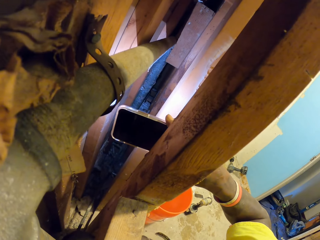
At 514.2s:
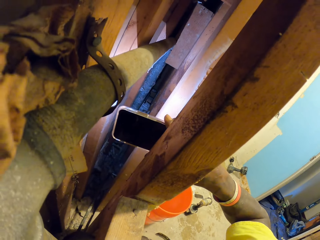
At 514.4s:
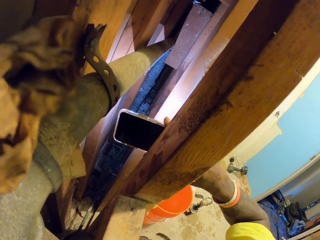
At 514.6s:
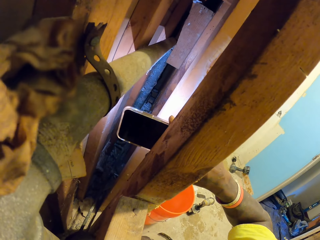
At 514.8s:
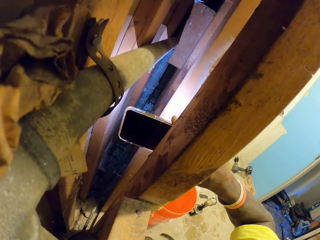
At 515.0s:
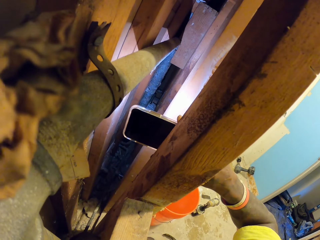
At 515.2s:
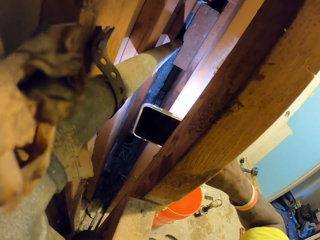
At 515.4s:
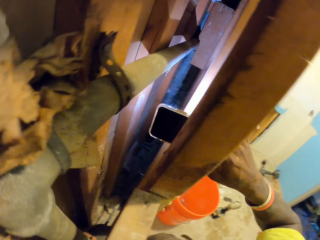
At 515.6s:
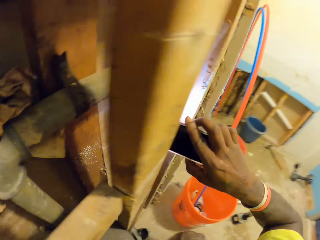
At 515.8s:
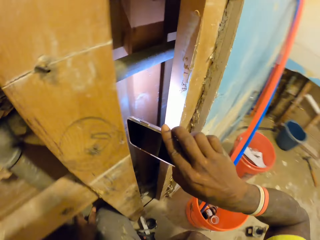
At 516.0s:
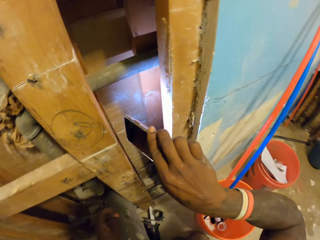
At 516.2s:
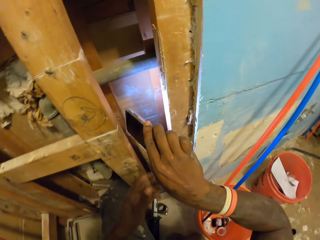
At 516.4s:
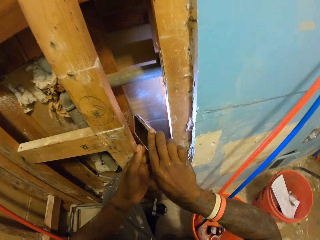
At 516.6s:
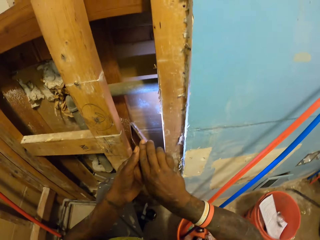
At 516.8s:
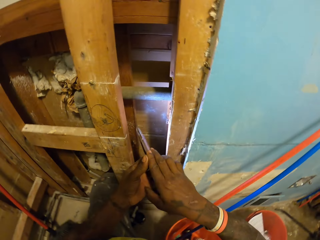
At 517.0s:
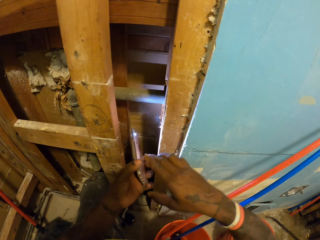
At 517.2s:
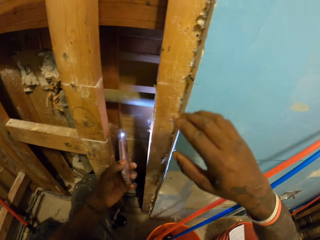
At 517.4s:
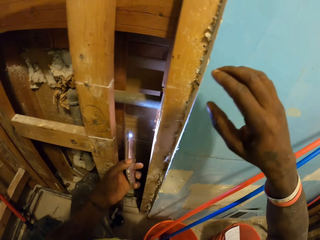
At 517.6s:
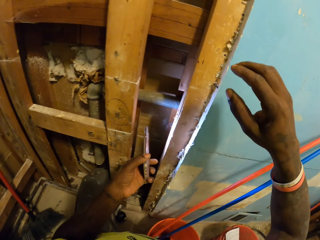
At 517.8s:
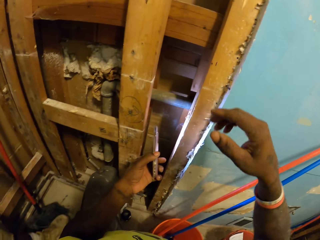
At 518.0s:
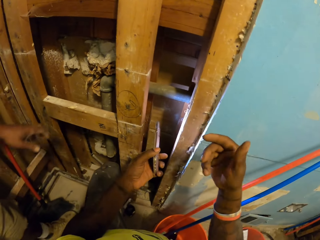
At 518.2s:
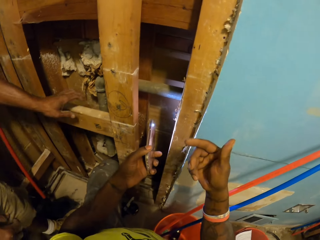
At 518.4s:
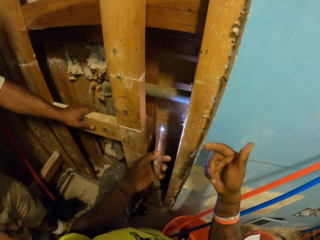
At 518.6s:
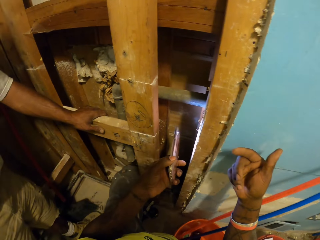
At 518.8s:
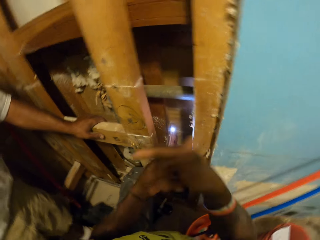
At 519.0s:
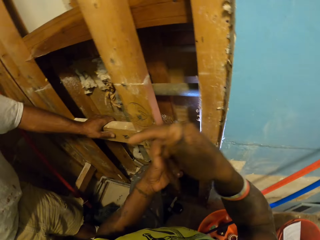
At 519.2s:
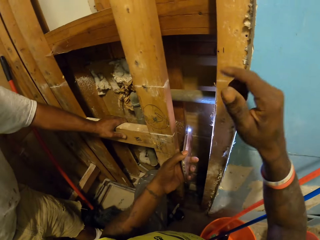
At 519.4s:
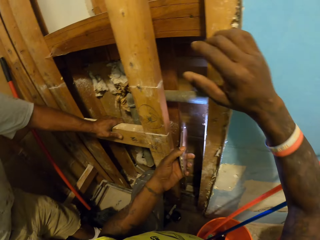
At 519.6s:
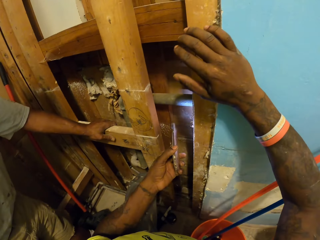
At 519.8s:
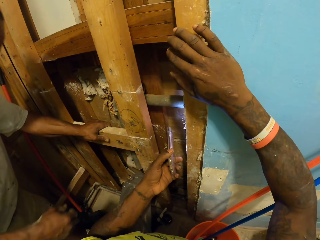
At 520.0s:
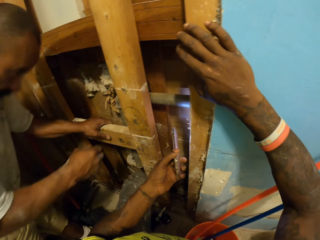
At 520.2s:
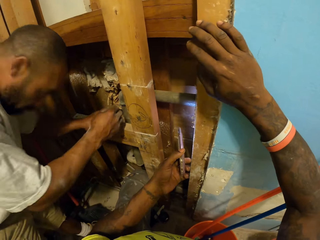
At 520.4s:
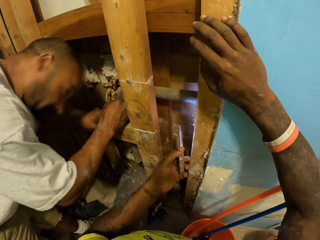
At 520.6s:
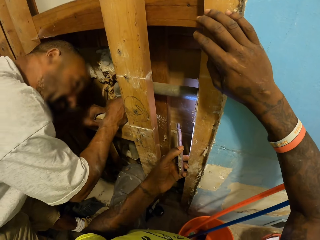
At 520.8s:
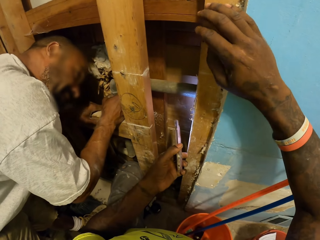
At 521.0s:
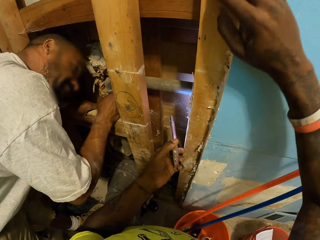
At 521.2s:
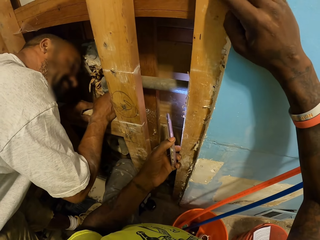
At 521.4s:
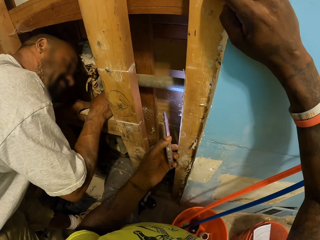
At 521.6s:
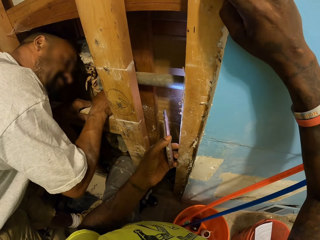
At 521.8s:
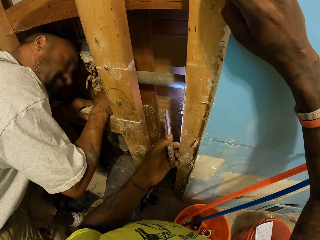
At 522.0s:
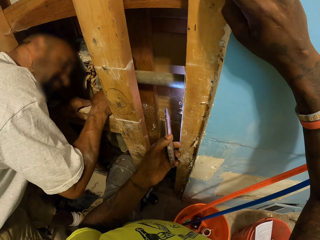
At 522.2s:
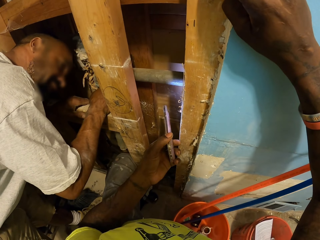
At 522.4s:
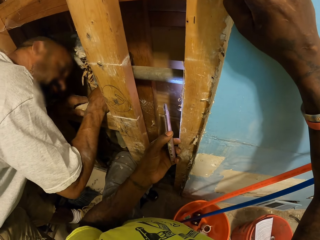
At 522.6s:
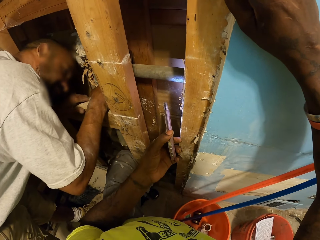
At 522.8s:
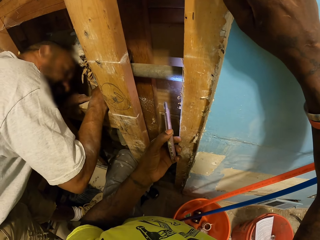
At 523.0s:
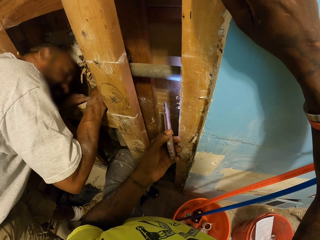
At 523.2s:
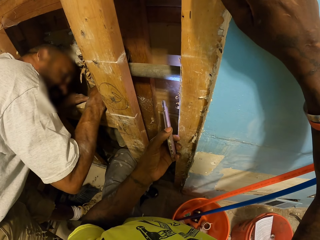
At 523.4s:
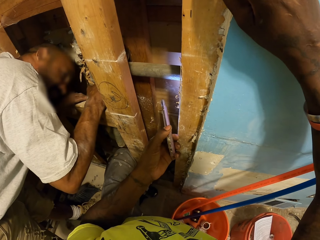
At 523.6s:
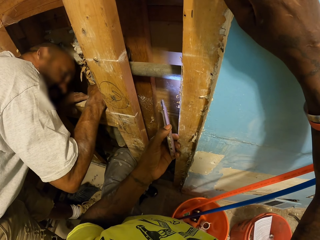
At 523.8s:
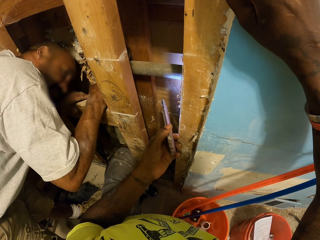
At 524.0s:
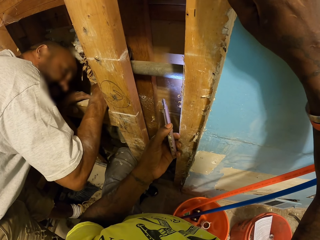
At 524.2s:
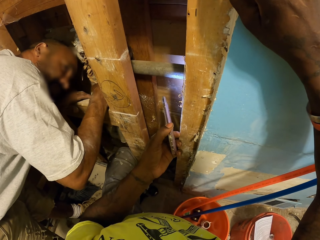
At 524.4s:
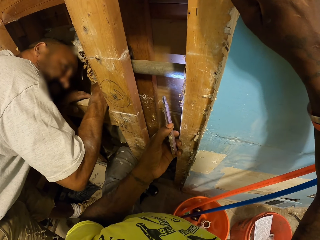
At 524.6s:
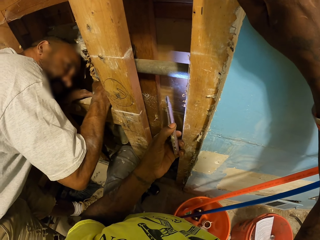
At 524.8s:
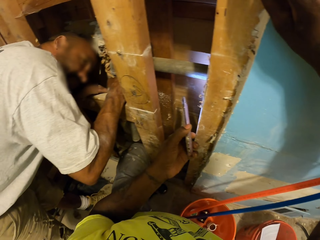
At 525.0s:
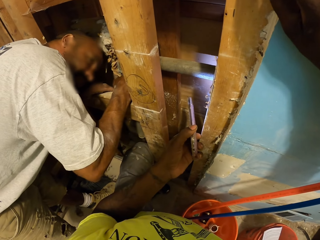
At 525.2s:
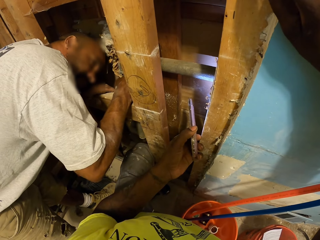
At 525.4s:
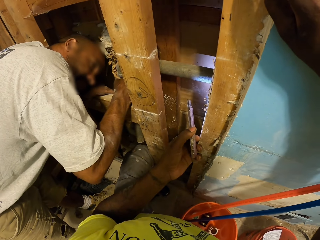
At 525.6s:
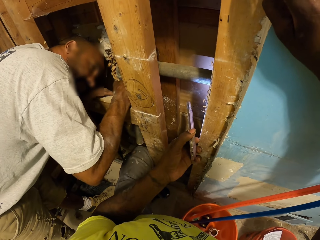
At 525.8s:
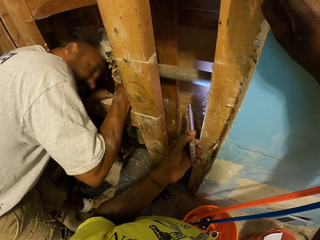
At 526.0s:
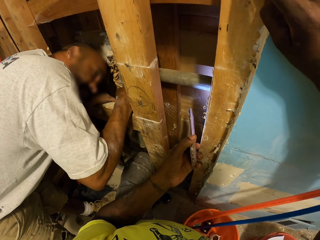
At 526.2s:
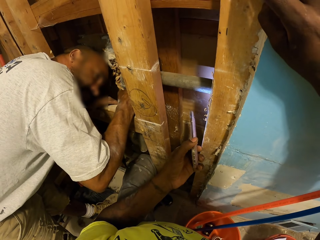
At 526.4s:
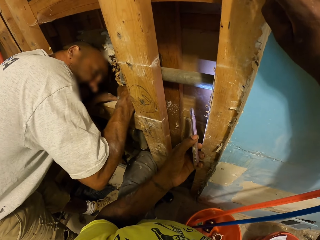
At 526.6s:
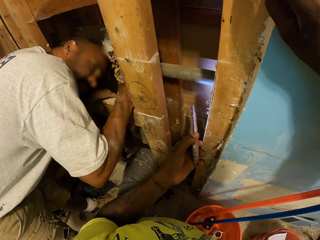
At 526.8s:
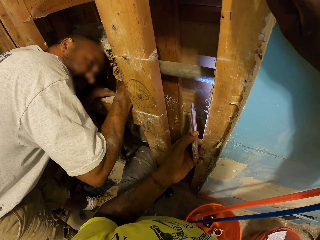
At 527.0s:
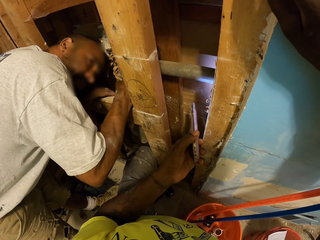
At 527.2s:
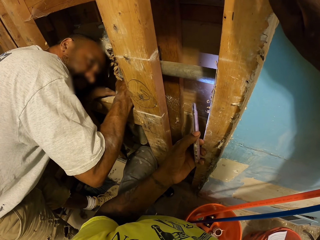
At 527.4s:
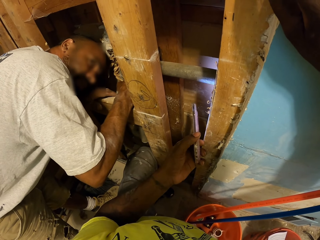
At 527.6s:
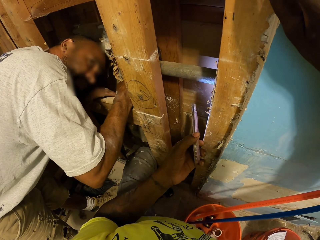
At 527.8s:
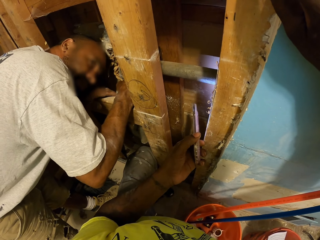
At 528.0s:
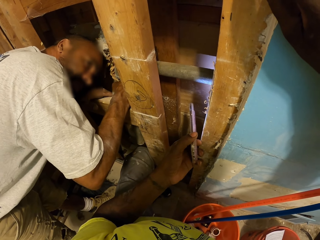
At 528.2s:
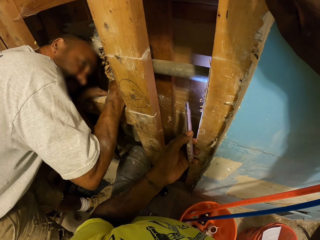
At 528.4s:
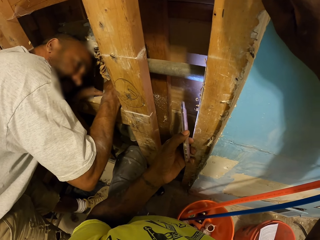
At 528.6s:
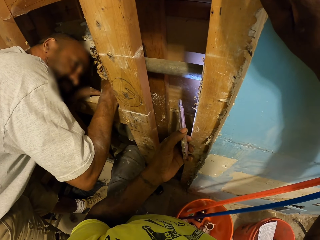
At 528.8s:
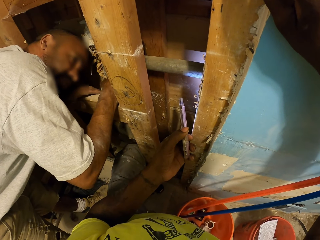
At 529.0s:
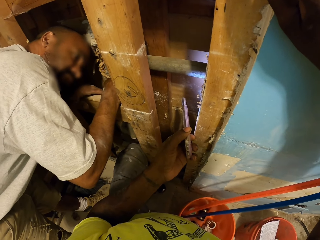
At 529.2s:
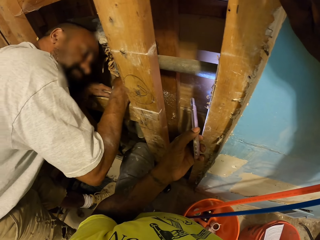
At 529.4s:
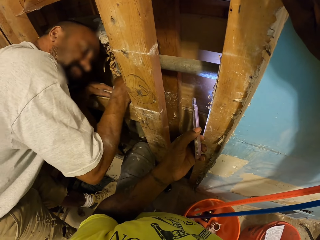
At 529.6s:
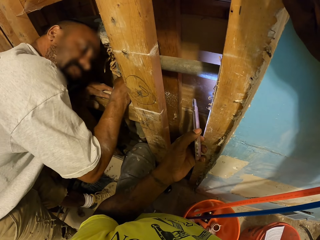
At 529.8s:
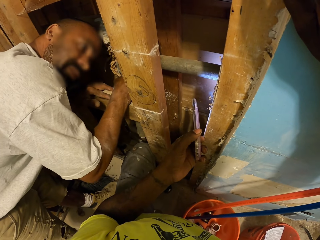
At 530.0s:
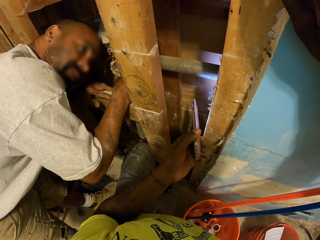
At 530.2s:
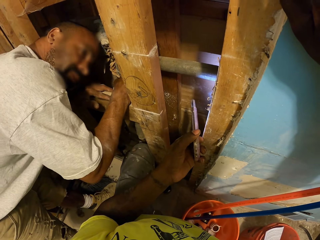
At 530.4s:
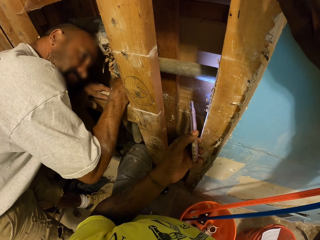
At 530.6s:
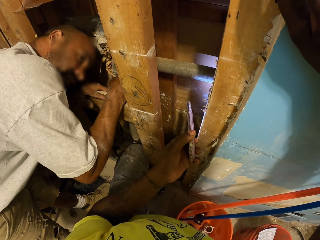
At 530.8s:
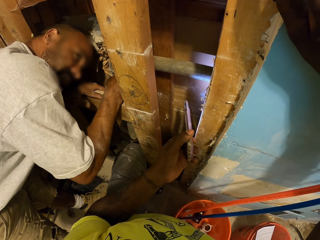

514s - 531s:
The camera wearer passes the phone from his left hand to his right hand. He places his right hand on the wall. He converses with a man. The man places his left hand on a wood on the wall. The camera wearer converses with the man. The man places his left hand on the wood on the wall again. The man looks at the water pipe, bends under the wood, and shakes the pipe on the wall with his right hand. The camera wearer converses with the man.
